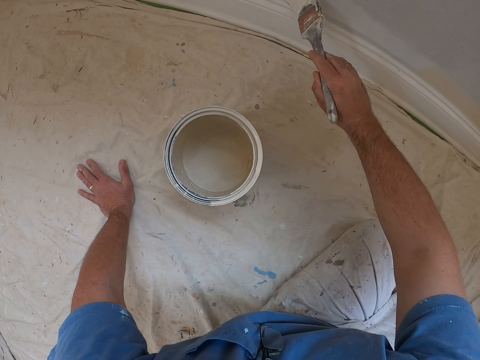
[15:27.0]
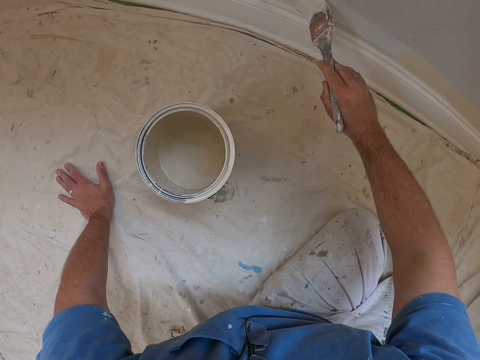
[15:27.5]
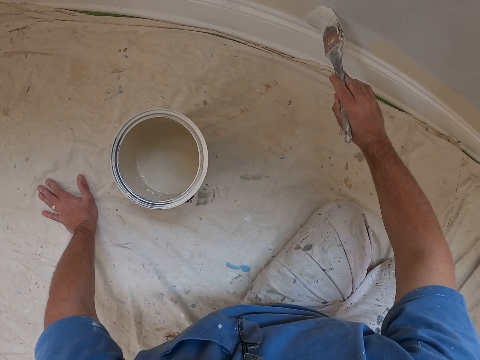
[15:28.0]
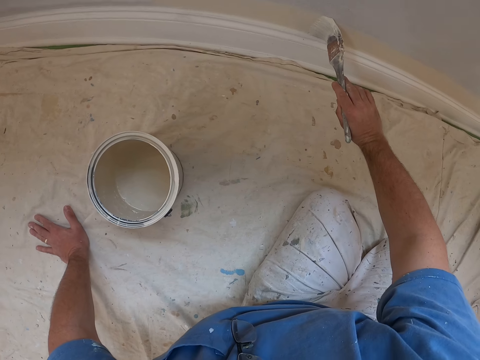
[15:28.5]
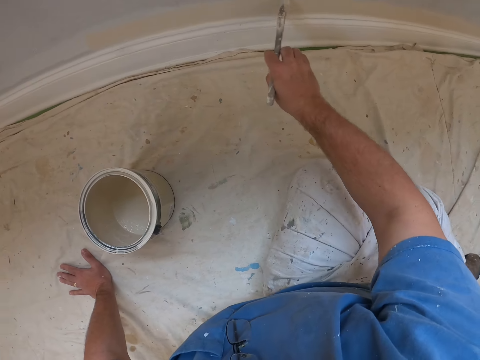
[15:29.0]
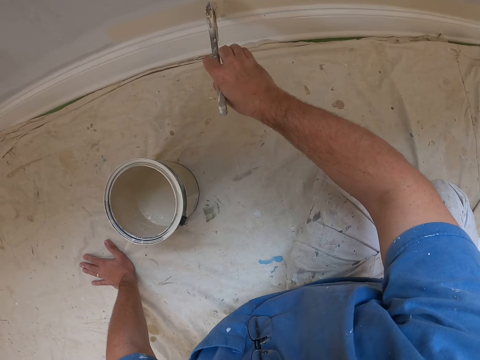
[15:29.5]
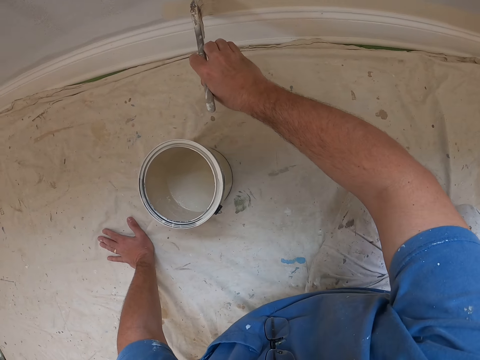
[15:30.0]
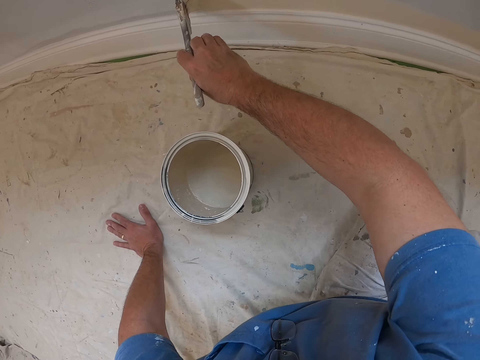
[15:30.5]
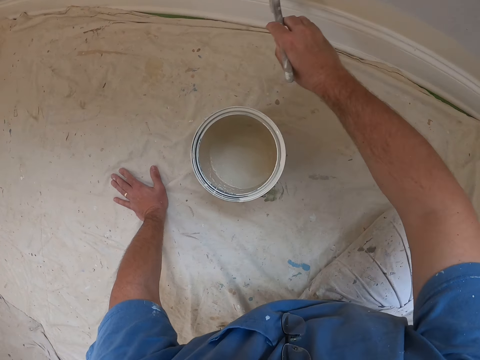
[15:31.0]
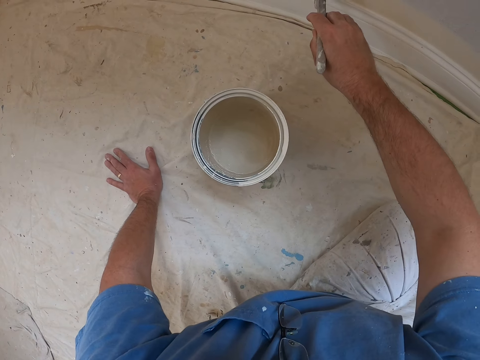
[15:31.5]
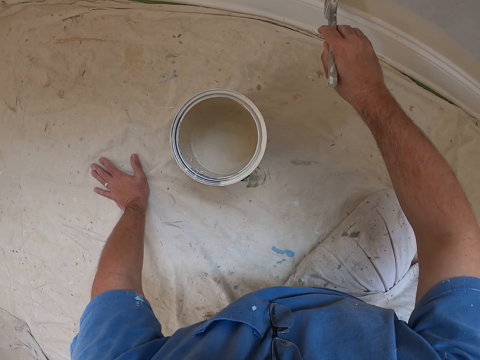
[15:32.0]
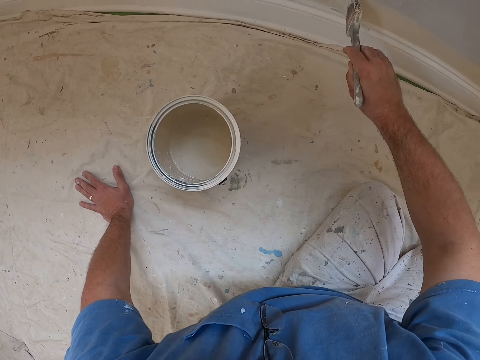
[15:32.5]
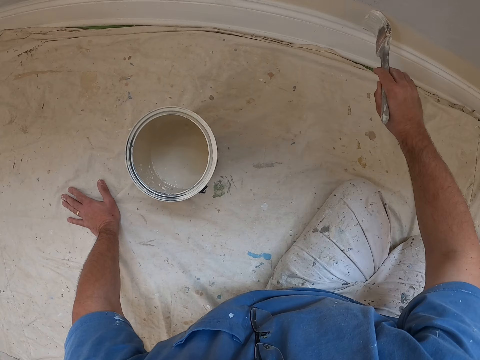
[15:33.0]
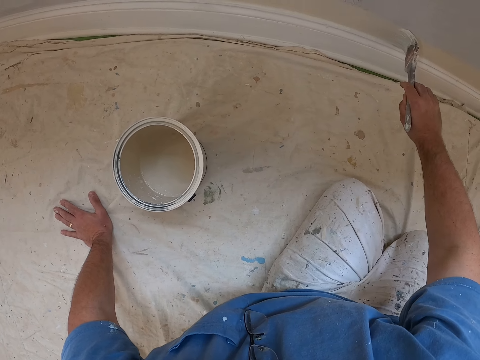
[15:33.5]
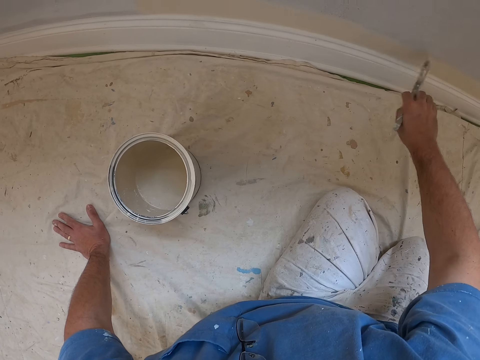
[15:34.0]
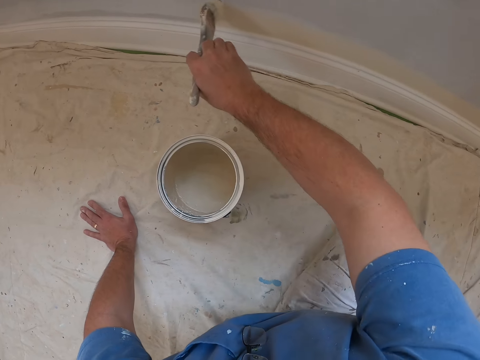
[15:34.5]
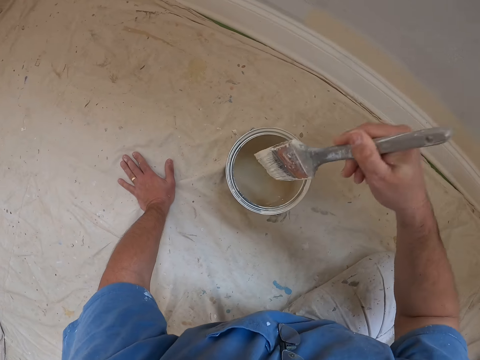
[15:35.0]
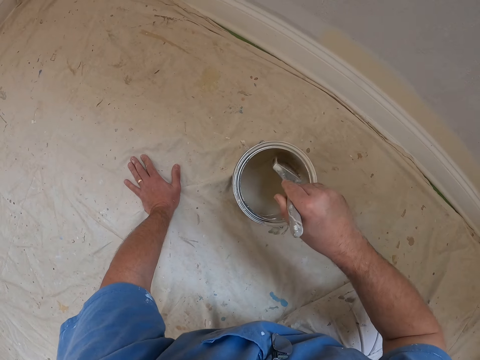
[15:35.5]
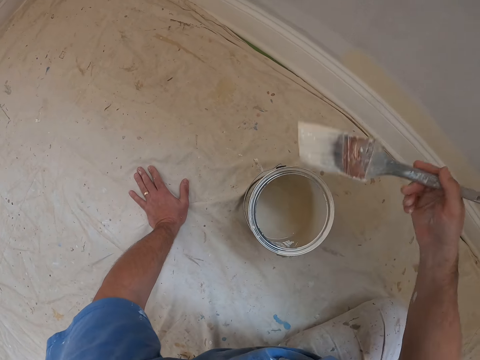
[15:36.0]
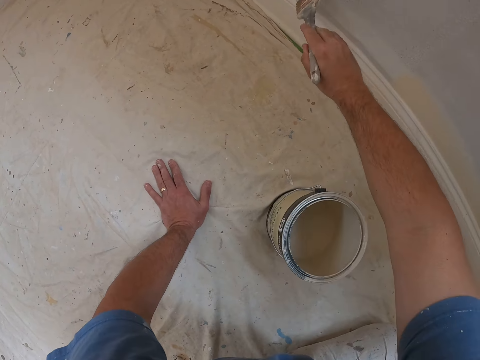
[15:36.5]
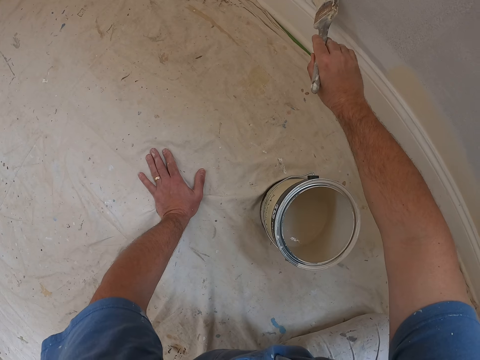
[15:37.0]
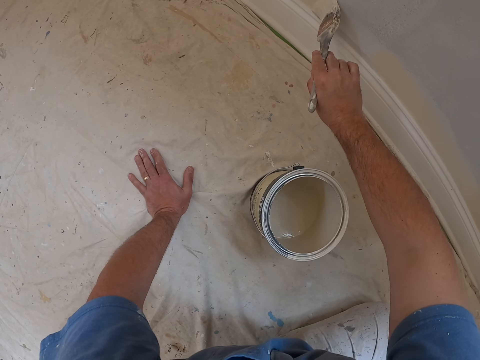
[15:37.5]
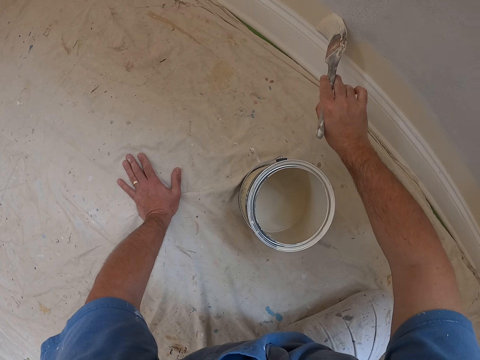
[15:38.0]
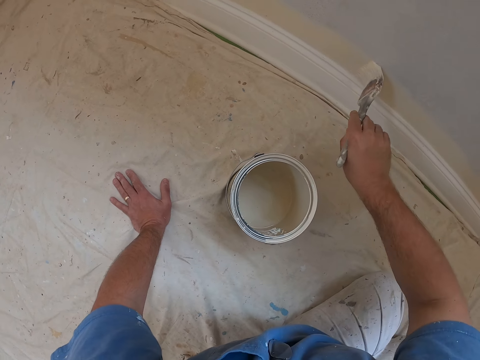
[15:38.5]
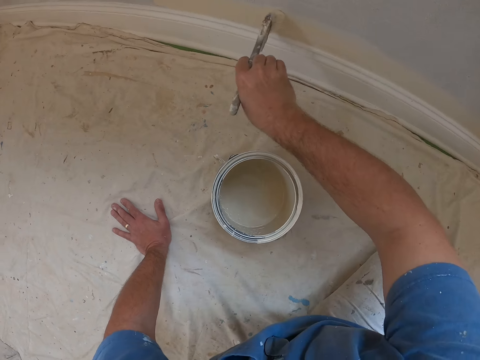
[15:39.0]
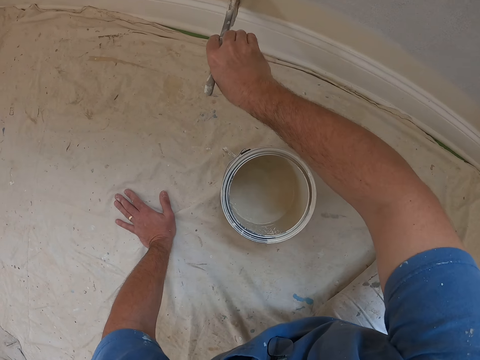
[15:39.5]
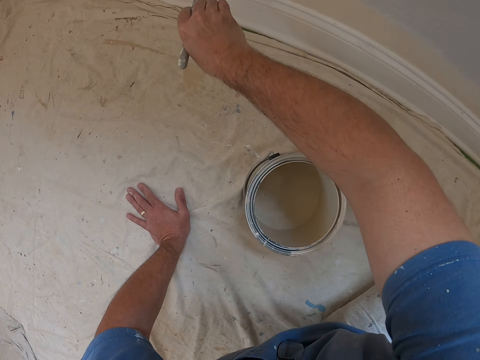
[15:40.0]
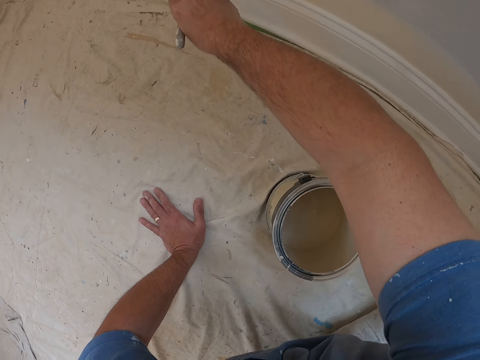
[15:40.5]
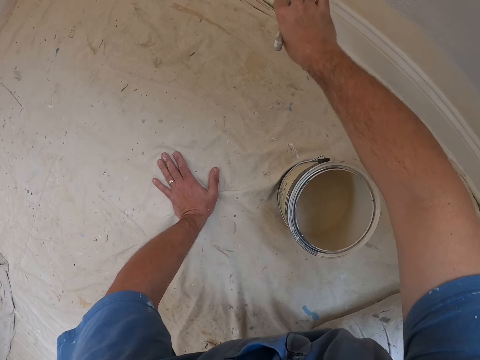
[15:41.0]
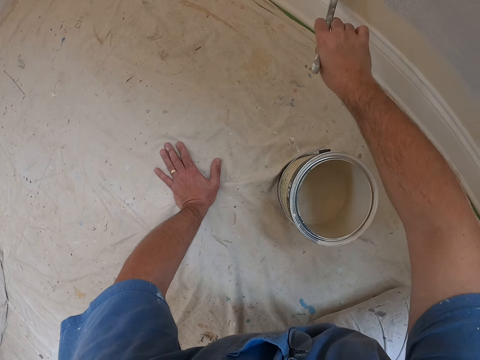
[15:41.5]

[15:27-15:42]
The camera wearer paints the edge of the wall. They dip the painting brush into the paint container. They remove the painting brush from the paint. They paint the edge of the wall.

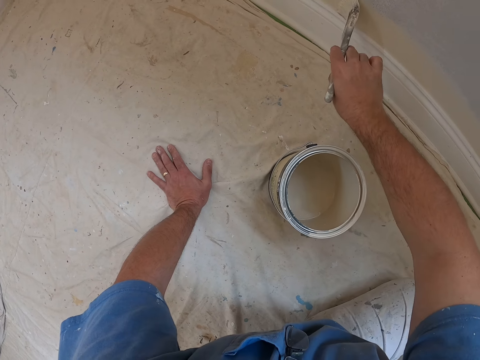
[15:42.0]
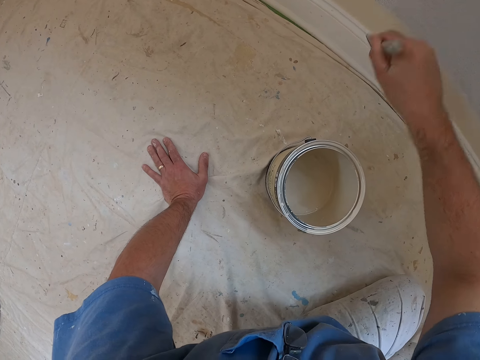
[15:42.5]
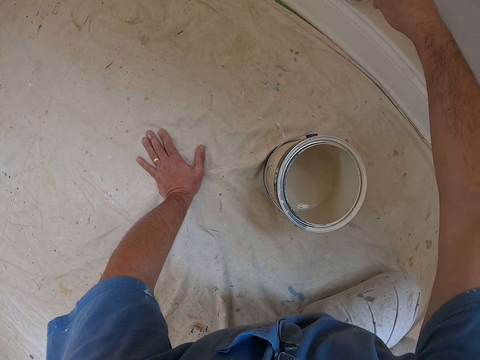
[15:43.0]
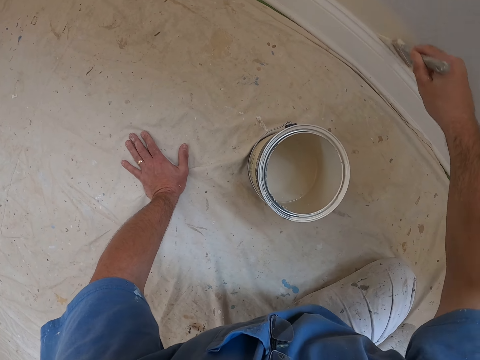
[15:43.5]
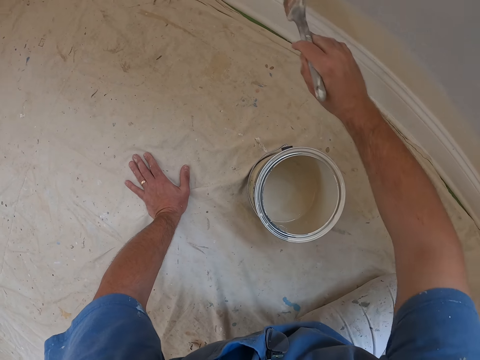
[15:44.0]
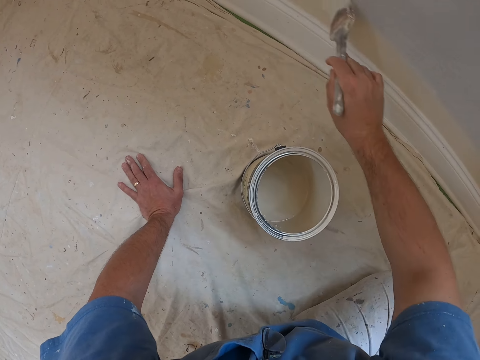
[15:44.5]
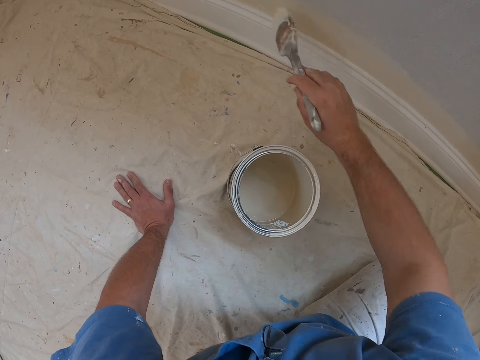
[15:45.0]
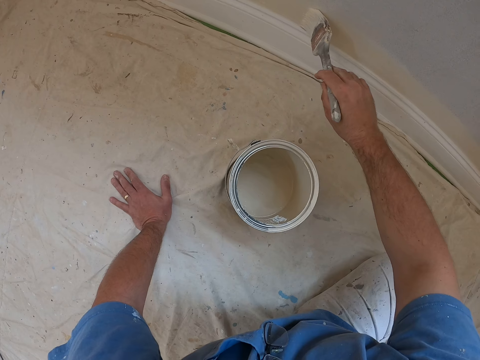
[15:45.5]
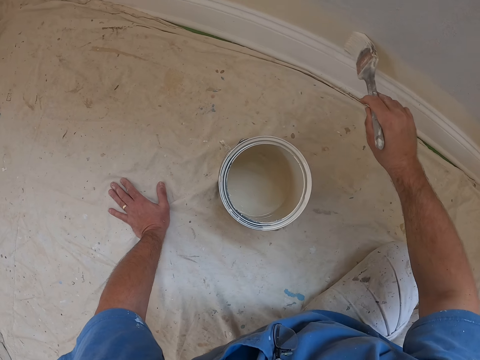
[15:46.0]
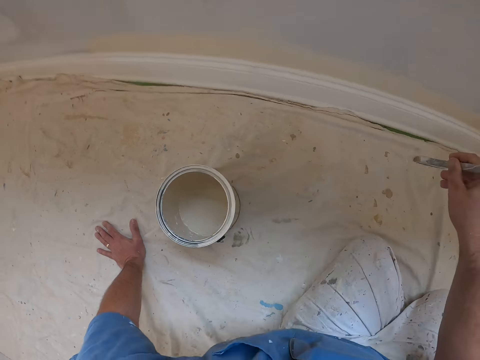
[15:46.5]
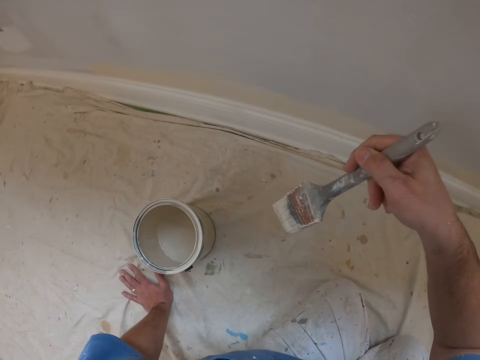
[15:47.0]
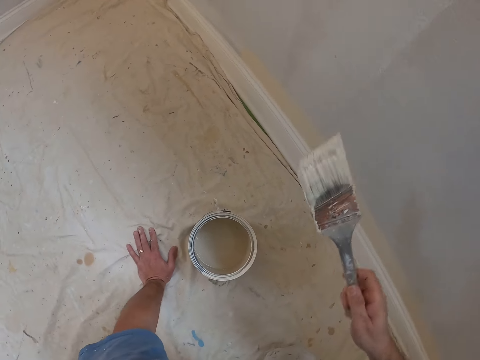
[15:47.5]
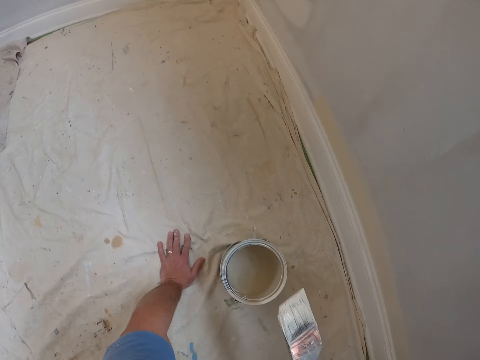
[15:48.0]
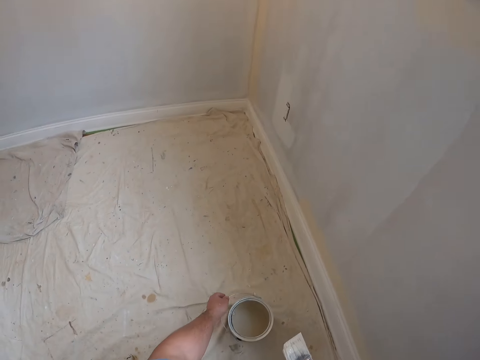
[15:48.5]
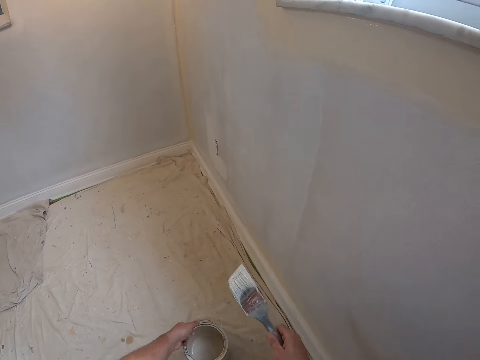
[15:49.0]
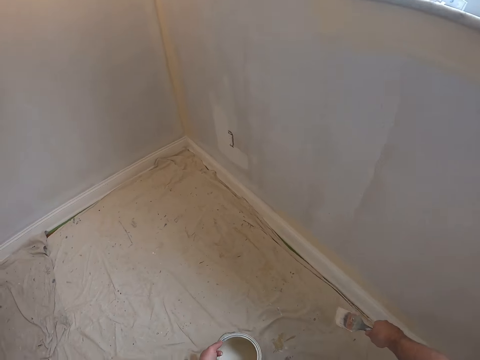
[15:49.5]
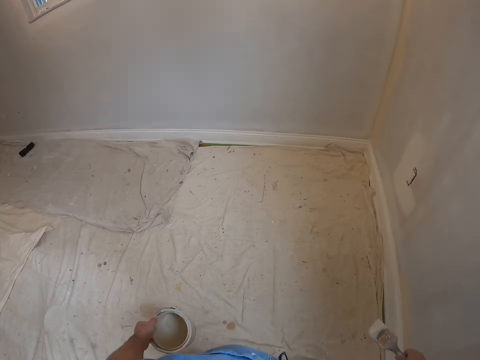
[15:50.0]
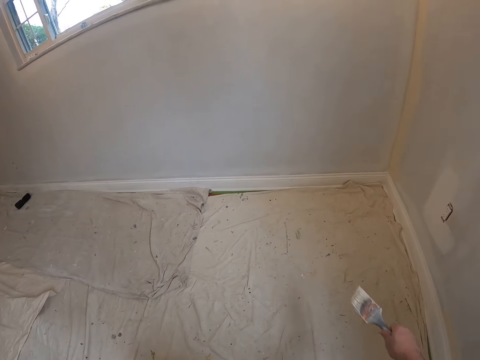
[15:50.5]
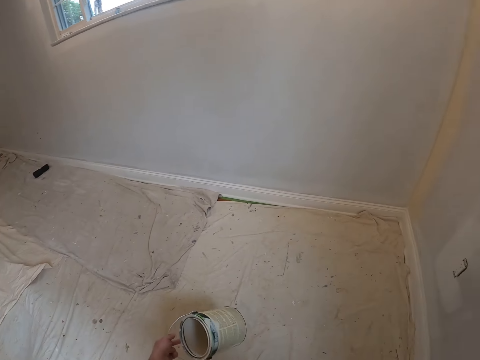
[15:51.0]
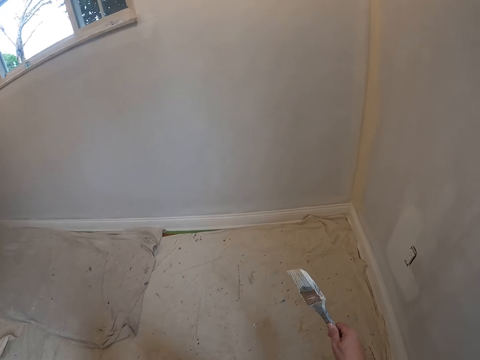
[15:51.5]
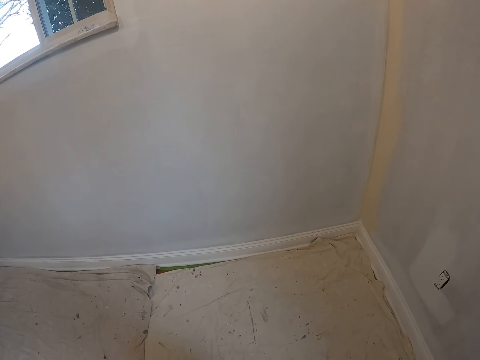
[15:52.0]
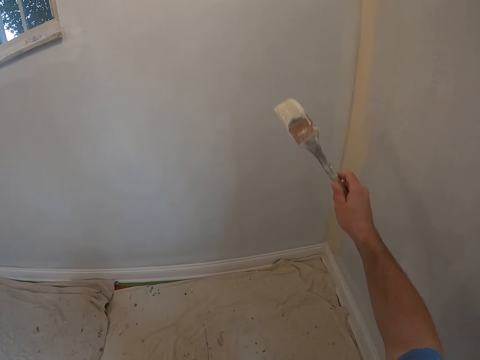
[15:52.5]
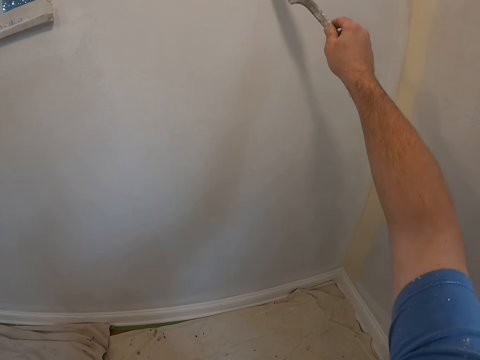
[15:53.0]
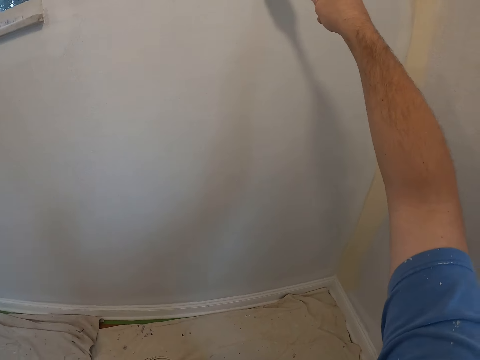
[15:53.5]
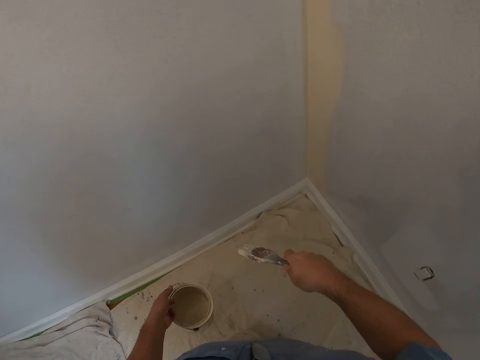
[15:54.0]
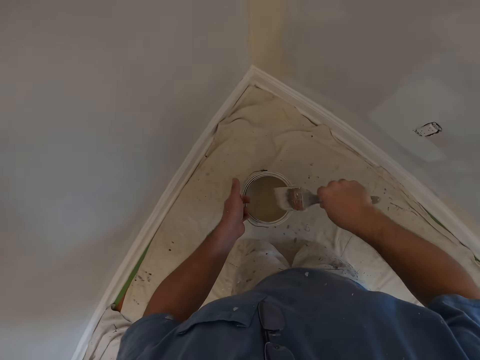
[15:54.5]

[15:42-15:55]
The camera wearer lifts the paint can. They carry the paint can. They paint the room.
